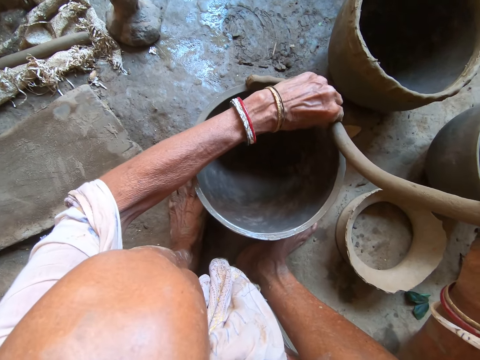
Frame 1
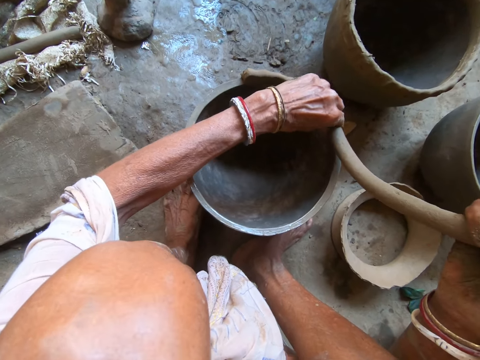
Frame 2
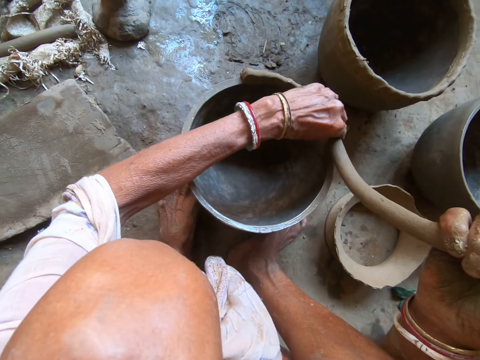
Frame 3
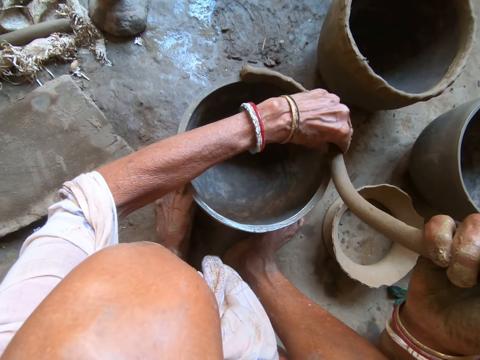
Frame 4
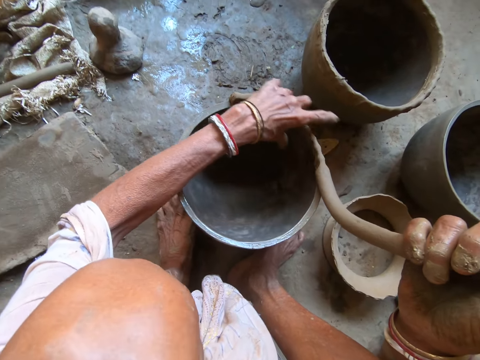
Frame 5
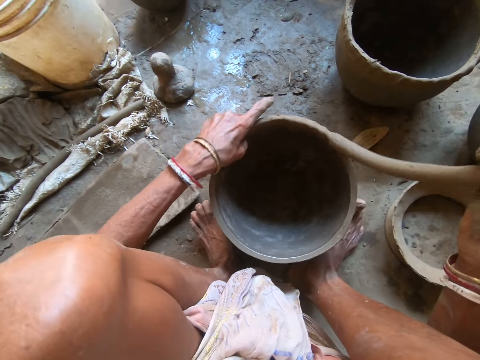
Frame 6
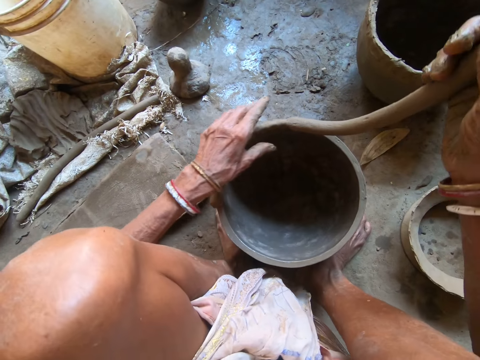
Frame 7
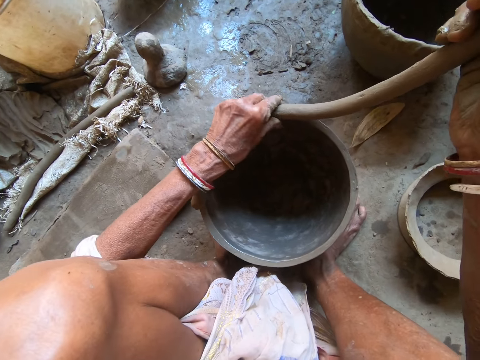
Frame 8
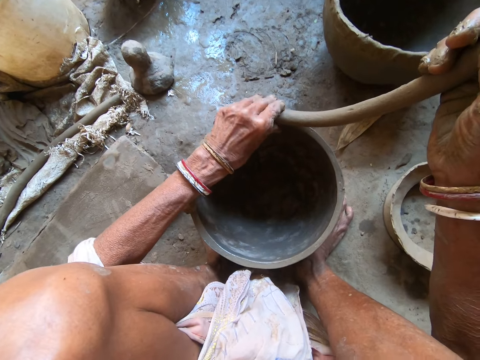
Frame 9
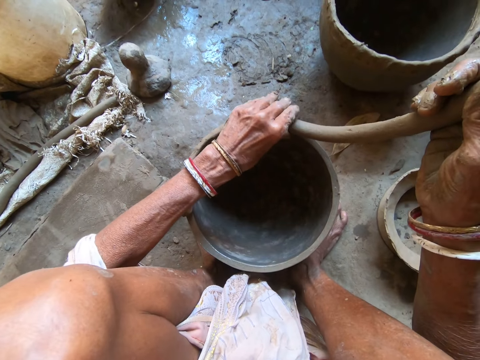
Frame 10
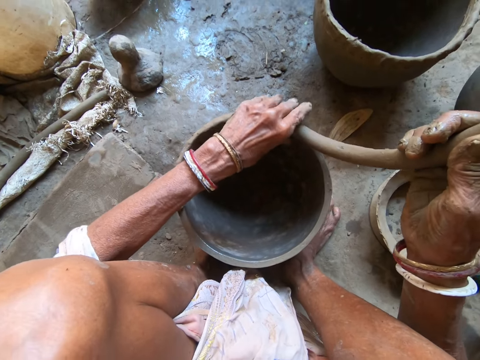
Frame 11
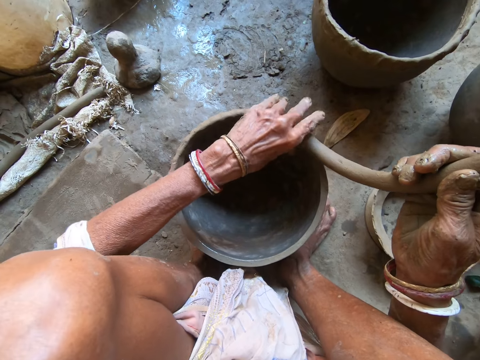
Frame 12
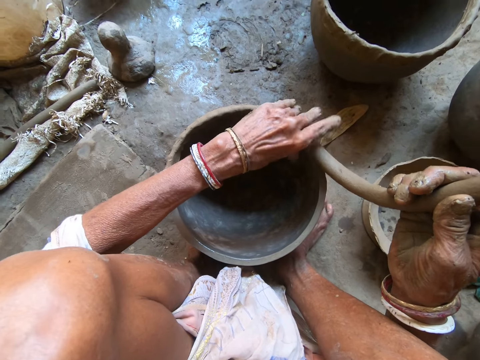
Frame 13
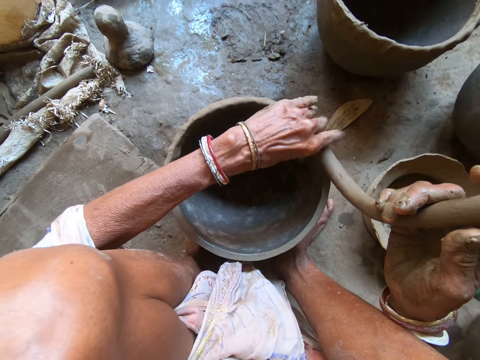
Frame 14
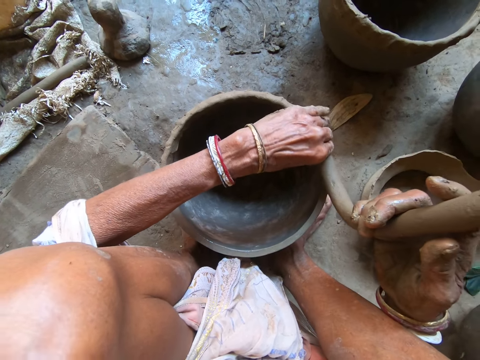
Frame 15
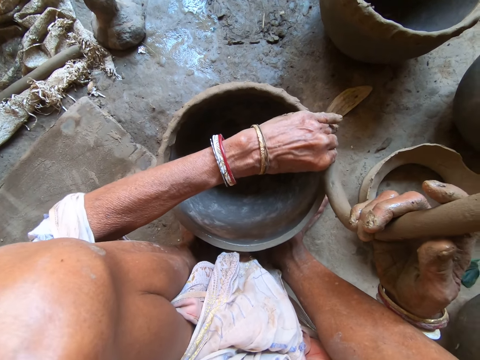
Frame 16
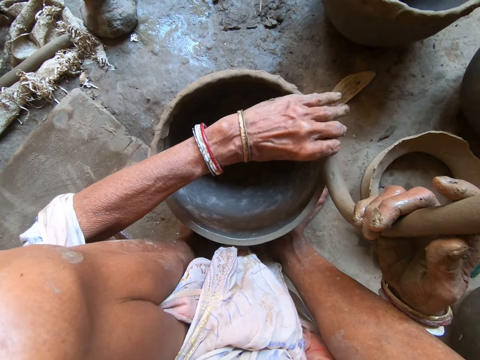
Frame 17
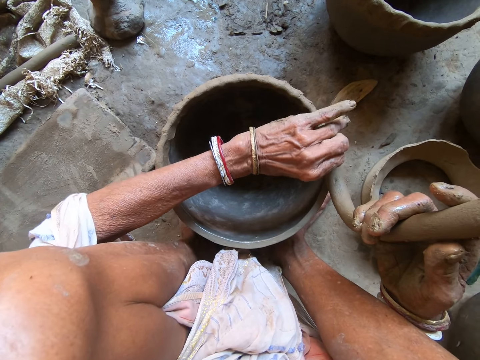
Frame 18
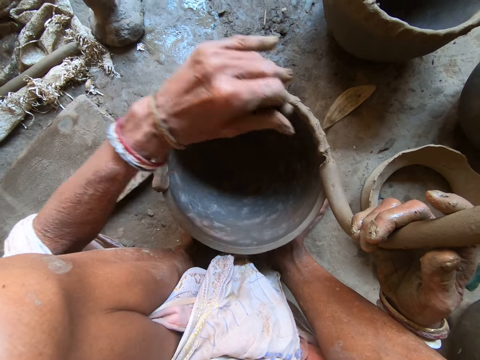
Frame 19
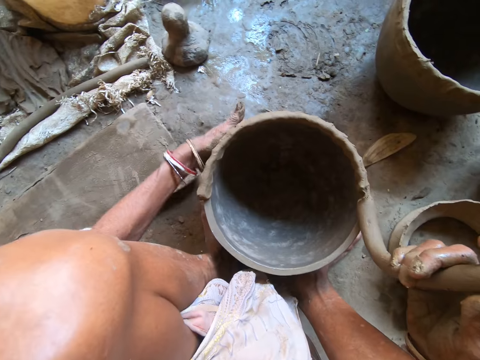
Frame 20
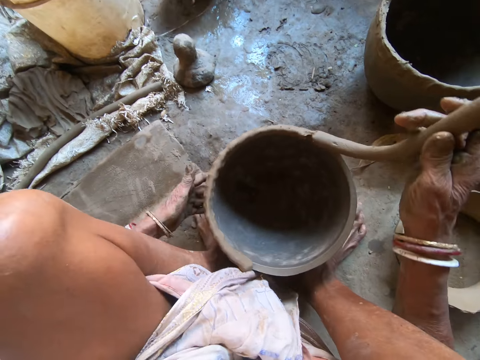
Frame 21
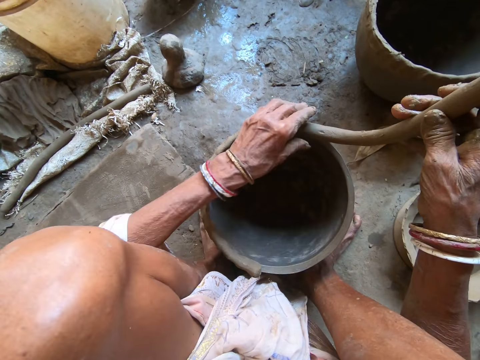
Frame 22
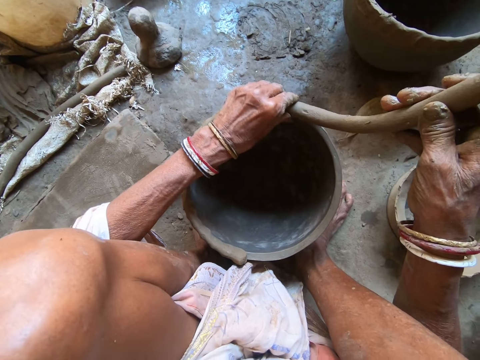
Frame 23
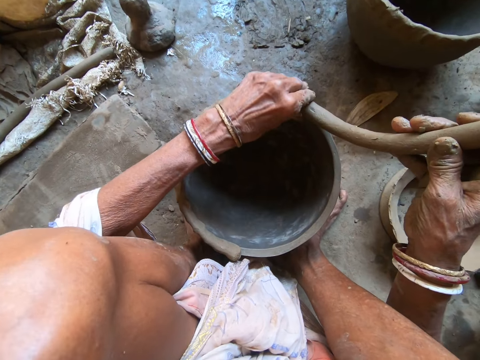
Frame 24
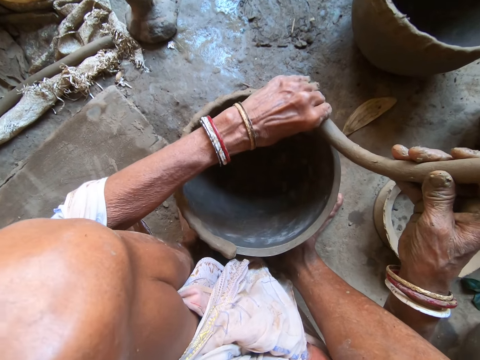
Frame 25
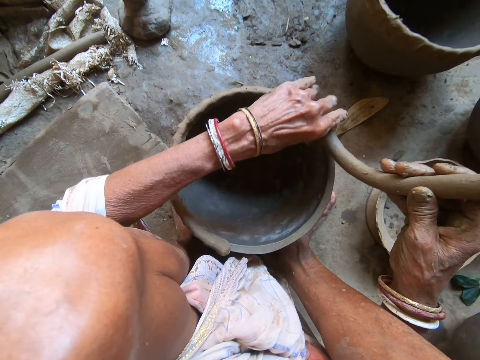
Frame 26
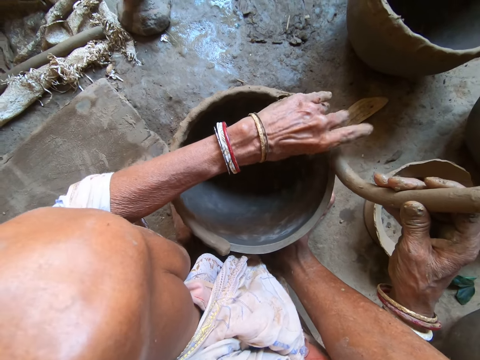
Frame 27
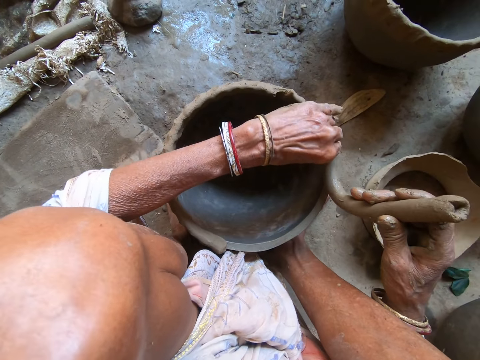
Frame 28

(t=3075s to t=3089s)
The camera wearer turns the pot with her left hand. She shapes the clay on the pot with her left hand. She turns the pot with her left hand. She shapes the clay on the pot with her left hand.

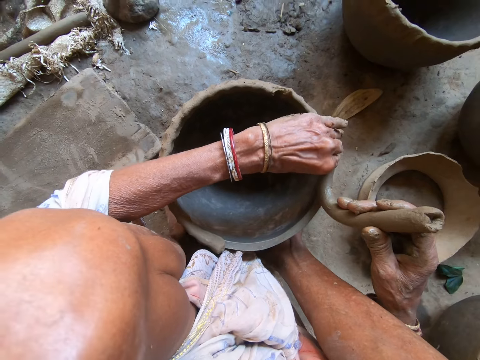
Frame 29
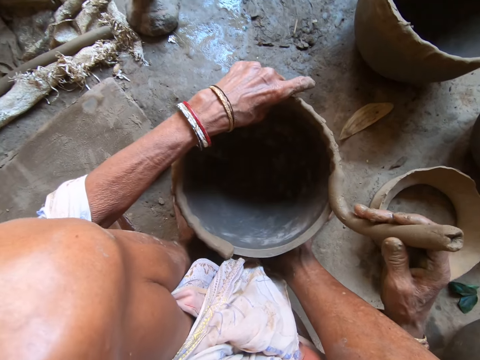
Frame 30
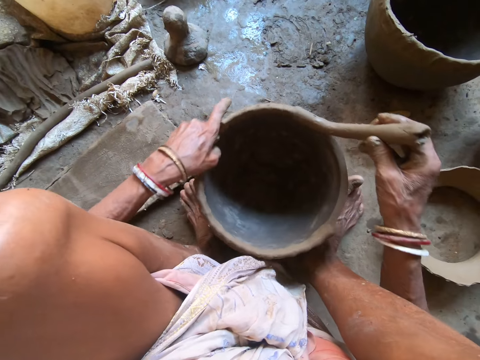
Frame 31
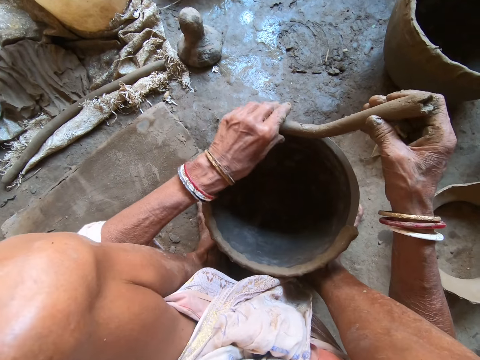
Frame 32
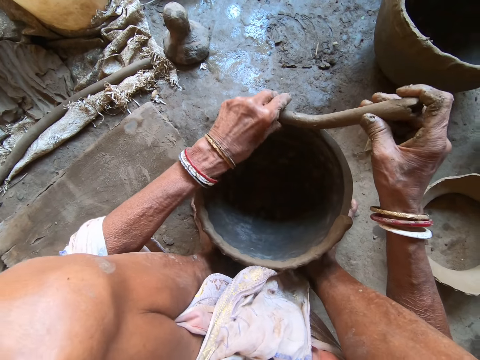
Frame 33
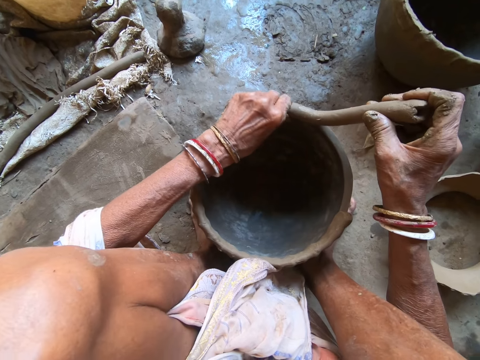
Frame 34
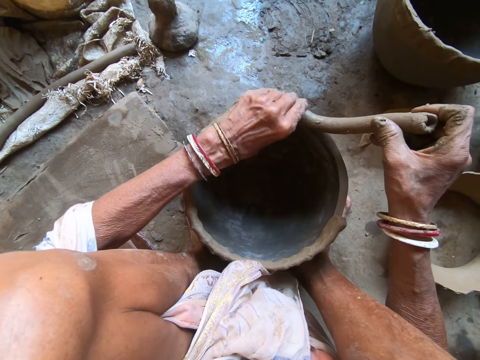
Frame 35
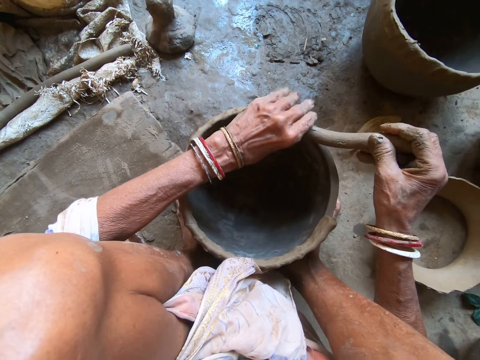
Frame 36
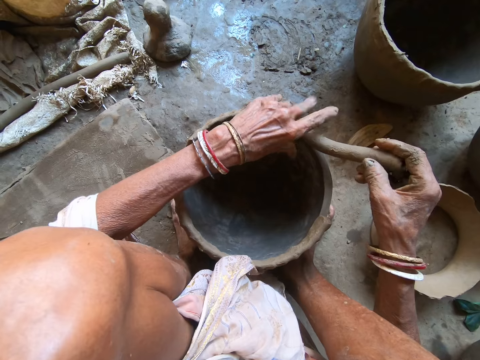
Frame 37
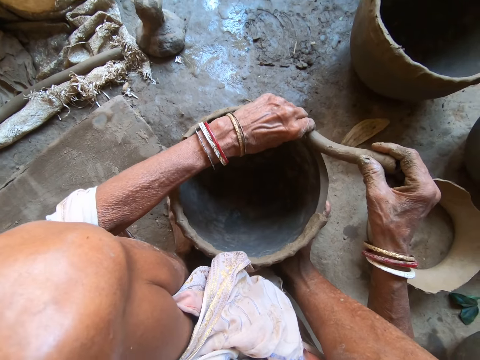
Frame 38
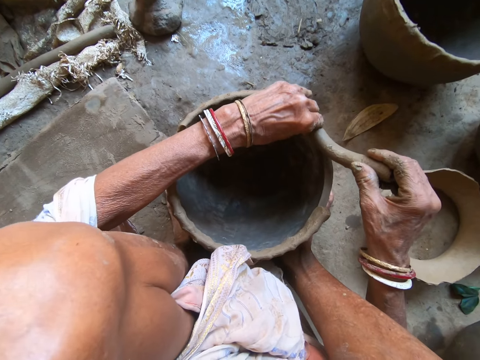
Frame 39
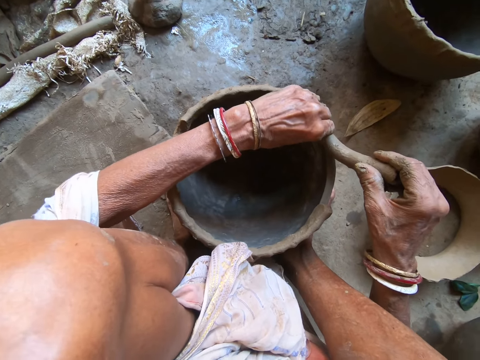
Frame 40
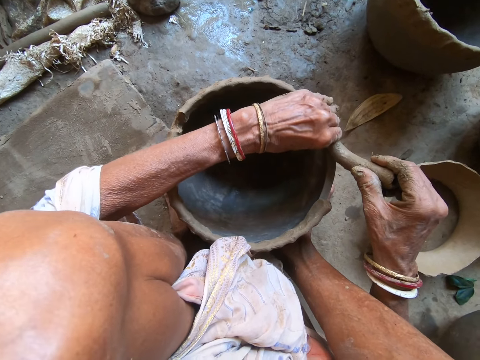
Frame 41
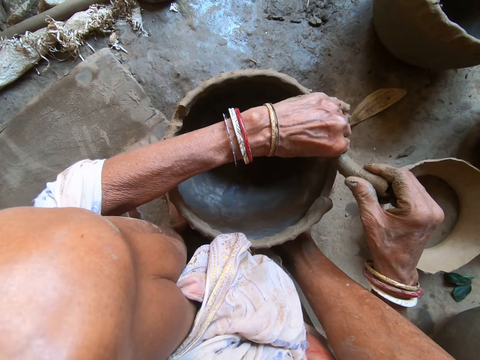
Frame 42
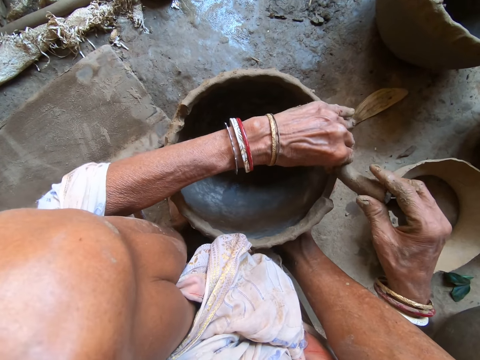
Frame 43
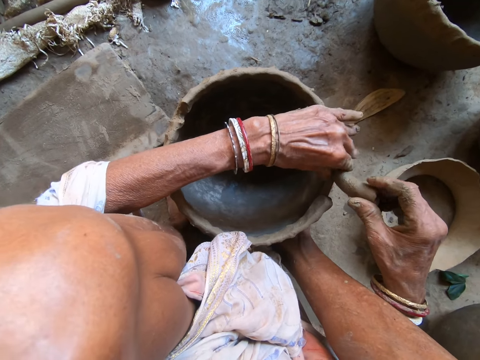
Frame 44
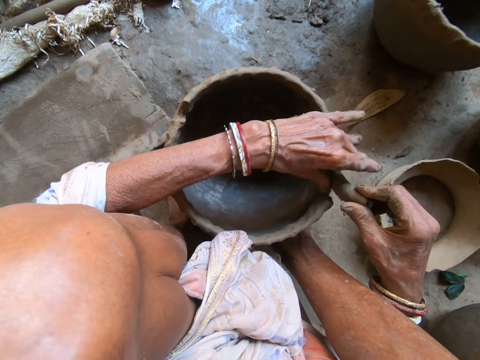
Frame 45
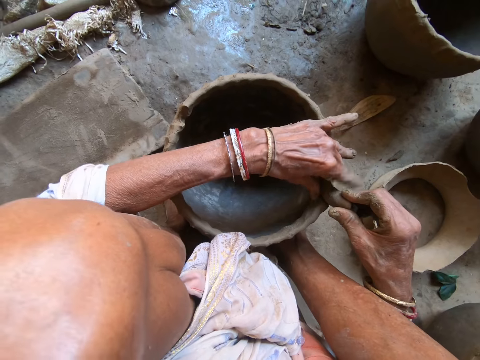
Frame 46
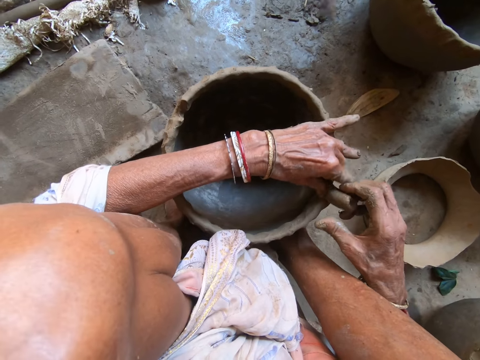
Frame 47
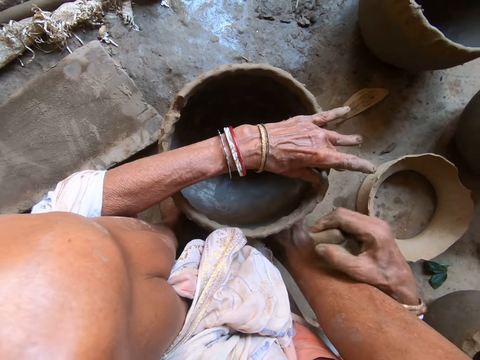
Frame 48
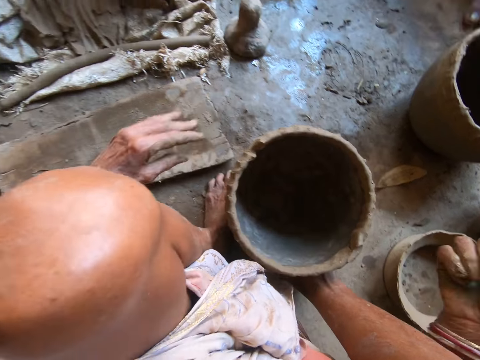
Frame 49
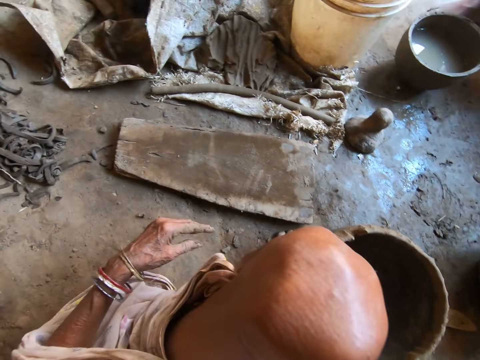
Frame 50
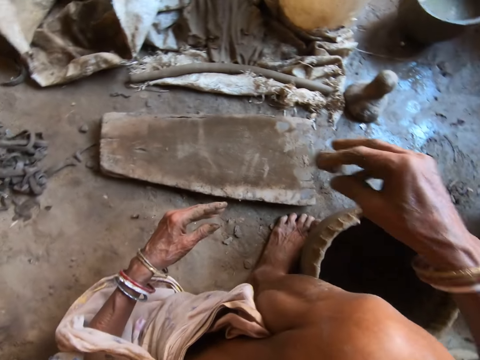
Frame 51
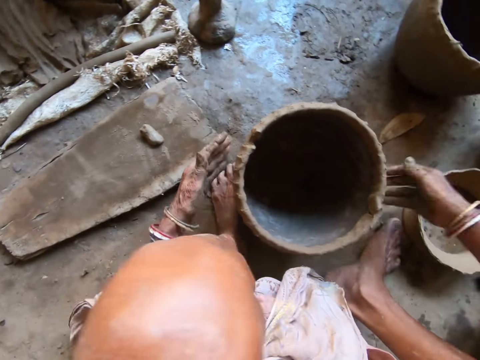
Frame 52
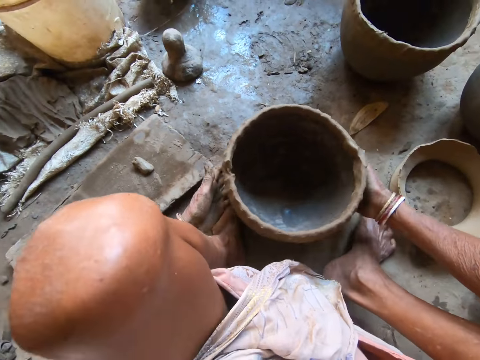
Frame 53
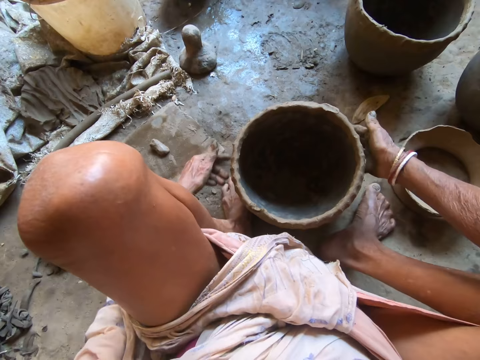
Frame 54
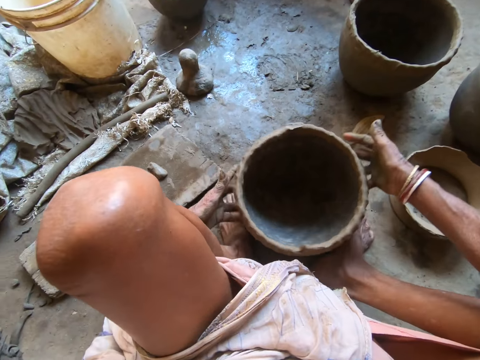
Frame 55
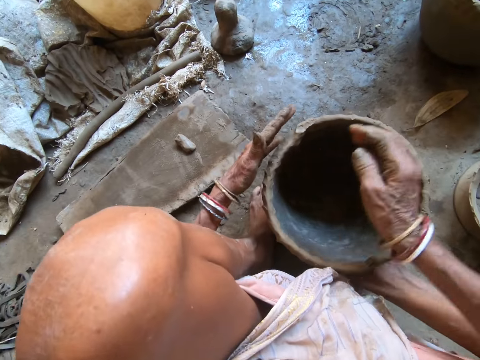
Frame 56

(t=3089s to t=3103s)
The camera wearer turns the pot with her left hand. She shapes the clay on the pot with her left hand. She cuts from the clay on the pot with her right hand. She removes a piece of clay from the pot. She drops the clay on the plank with her right hand. She turns the pot with both hands.
